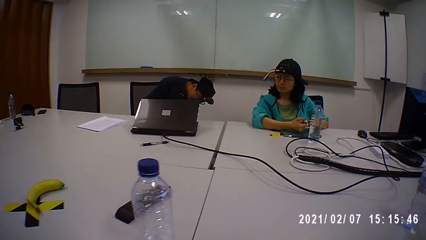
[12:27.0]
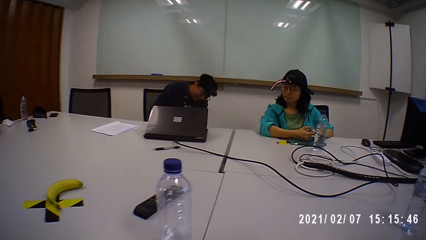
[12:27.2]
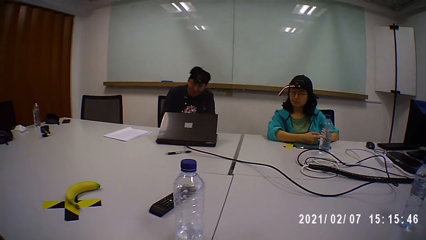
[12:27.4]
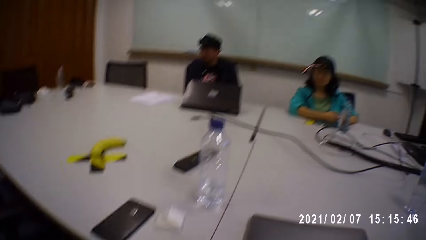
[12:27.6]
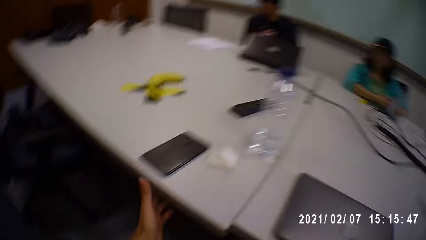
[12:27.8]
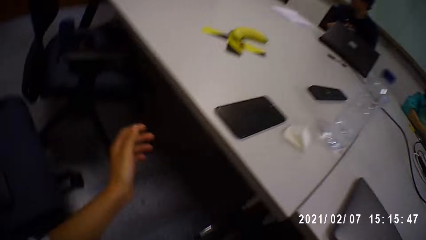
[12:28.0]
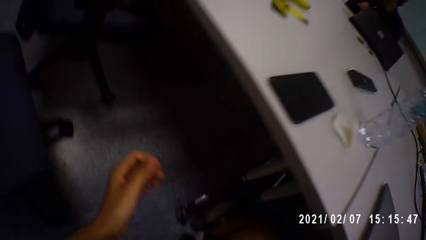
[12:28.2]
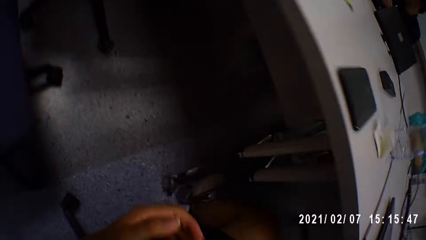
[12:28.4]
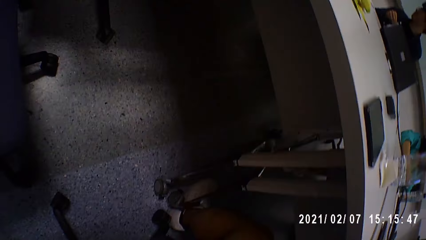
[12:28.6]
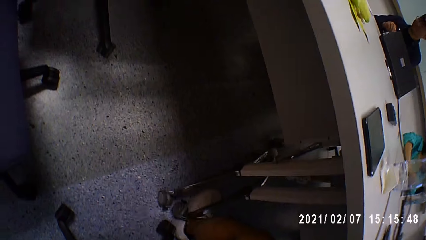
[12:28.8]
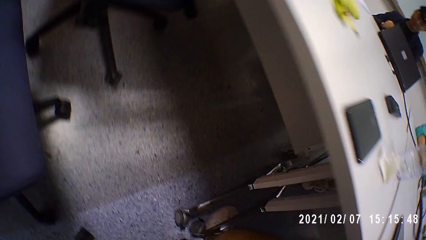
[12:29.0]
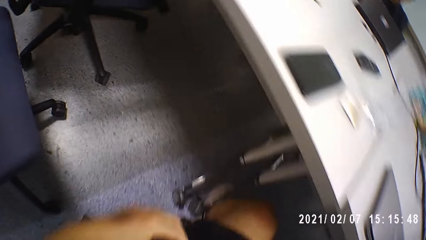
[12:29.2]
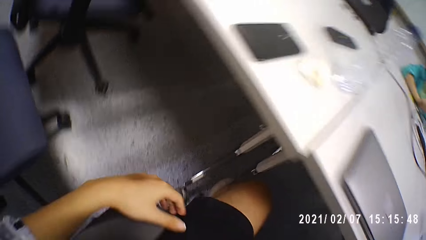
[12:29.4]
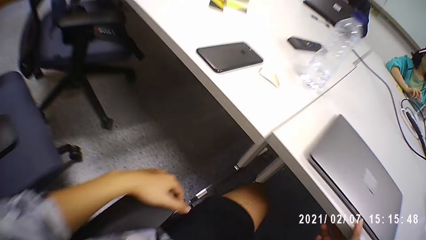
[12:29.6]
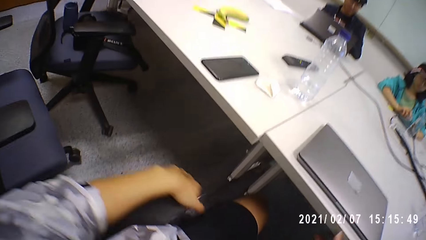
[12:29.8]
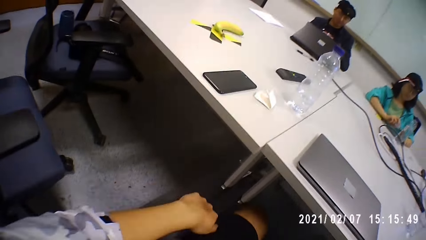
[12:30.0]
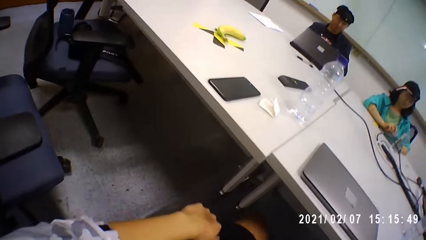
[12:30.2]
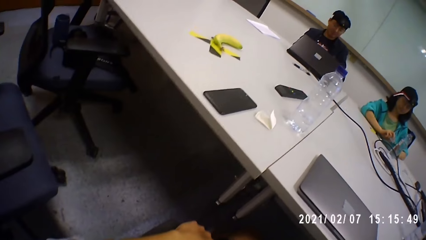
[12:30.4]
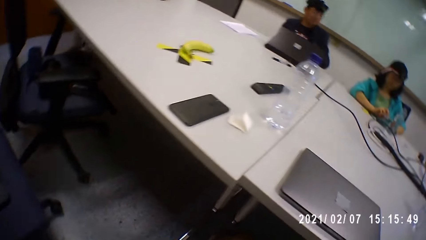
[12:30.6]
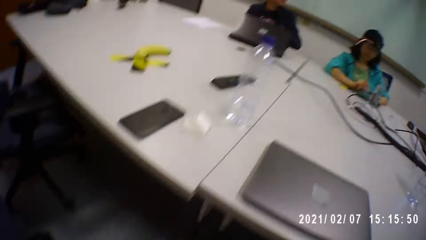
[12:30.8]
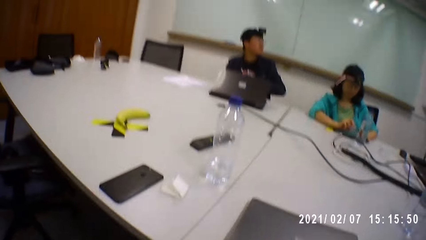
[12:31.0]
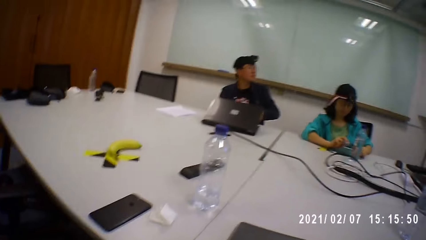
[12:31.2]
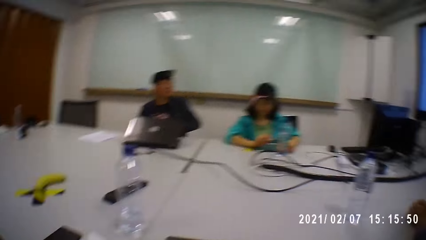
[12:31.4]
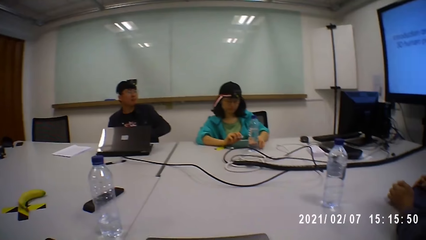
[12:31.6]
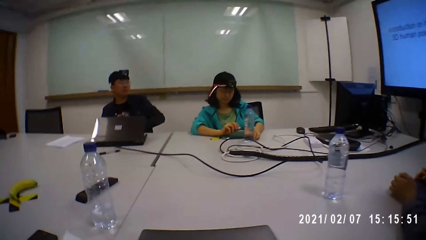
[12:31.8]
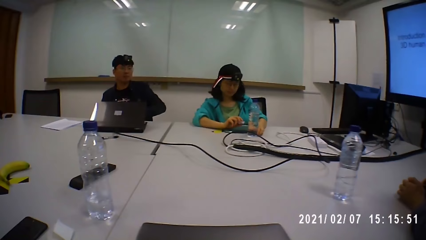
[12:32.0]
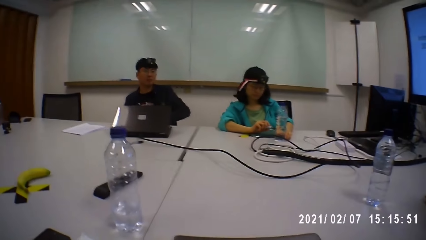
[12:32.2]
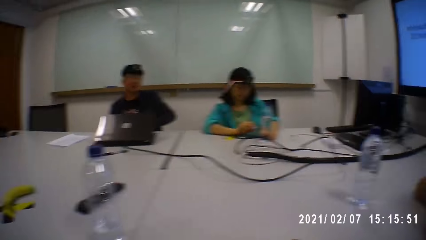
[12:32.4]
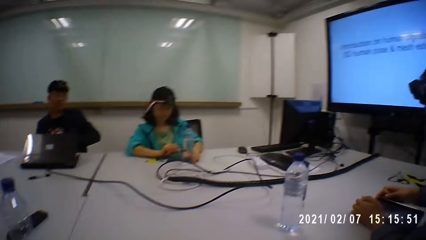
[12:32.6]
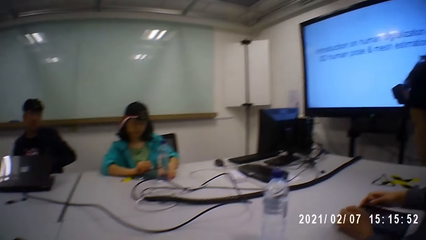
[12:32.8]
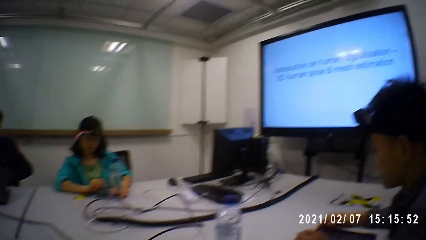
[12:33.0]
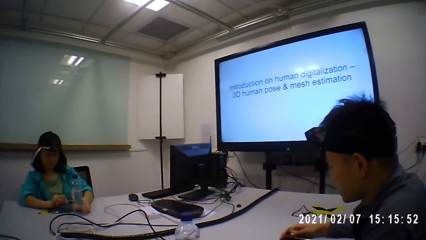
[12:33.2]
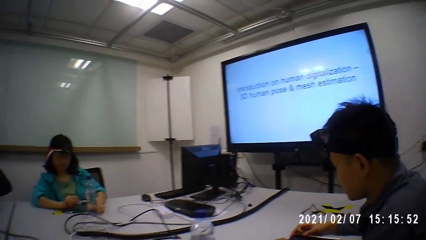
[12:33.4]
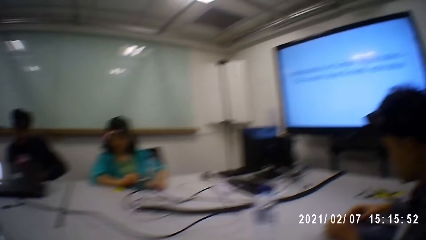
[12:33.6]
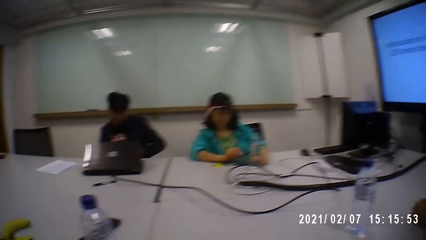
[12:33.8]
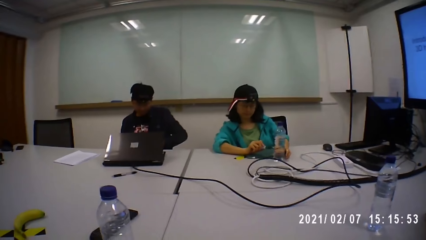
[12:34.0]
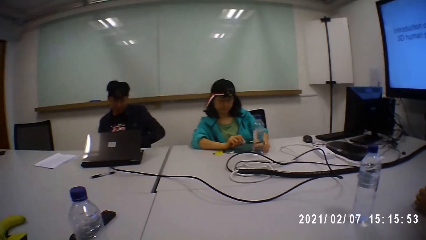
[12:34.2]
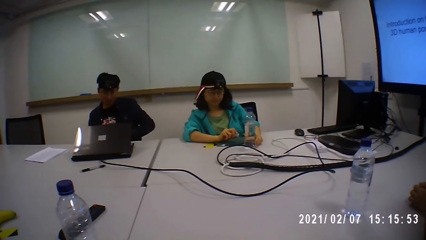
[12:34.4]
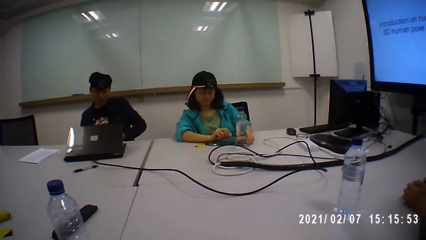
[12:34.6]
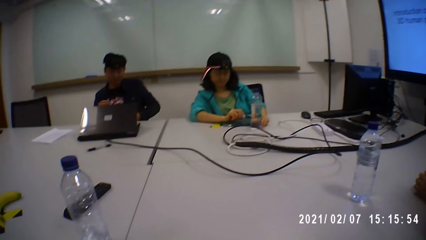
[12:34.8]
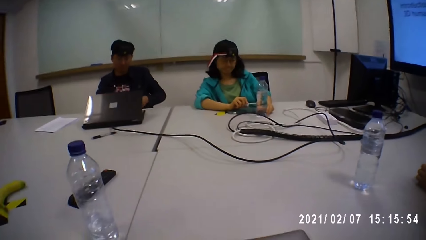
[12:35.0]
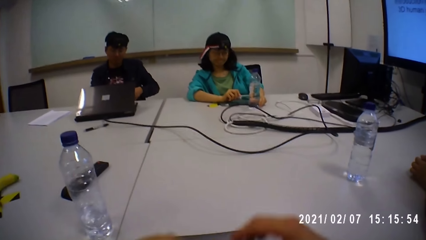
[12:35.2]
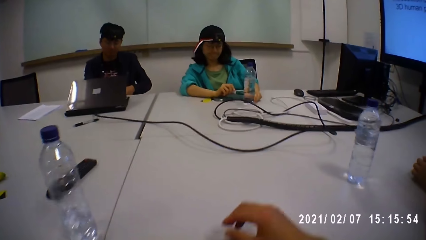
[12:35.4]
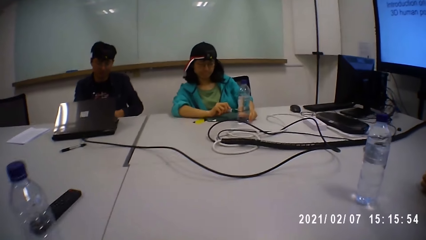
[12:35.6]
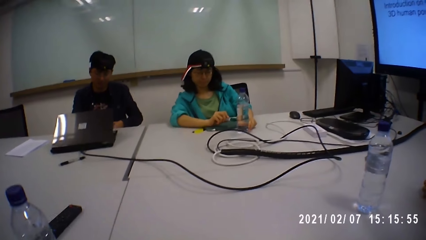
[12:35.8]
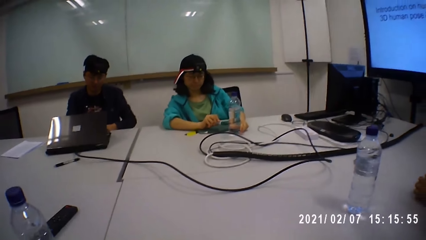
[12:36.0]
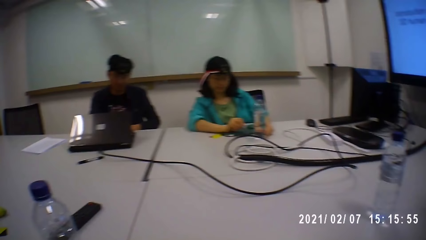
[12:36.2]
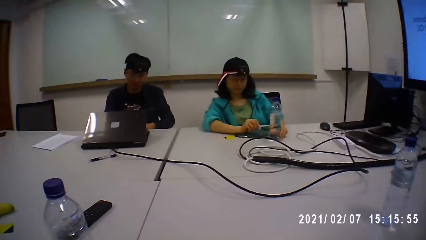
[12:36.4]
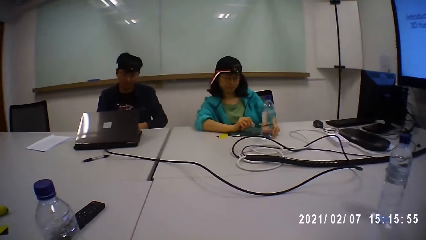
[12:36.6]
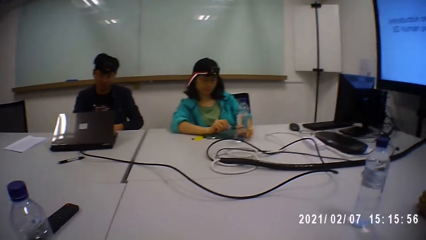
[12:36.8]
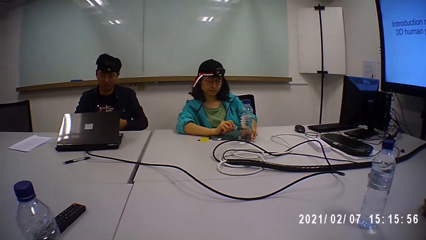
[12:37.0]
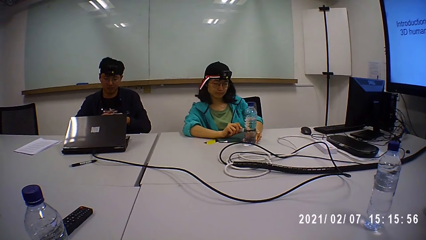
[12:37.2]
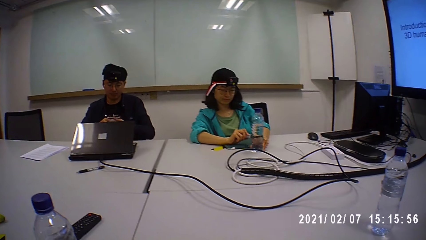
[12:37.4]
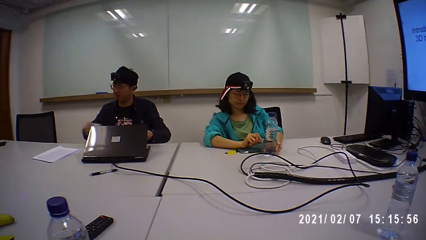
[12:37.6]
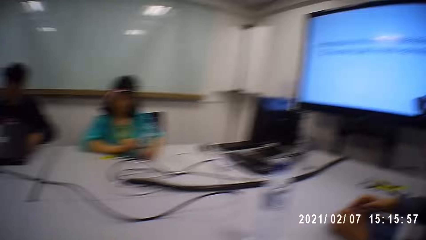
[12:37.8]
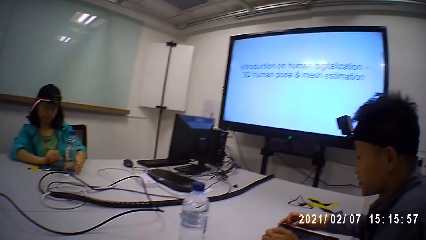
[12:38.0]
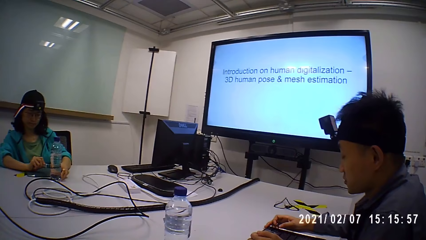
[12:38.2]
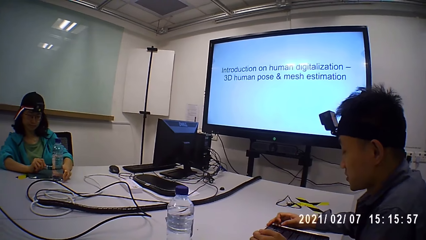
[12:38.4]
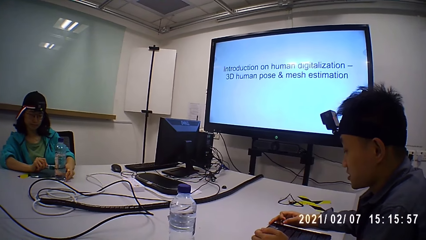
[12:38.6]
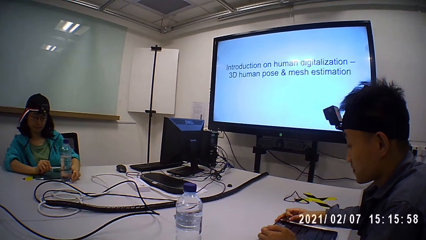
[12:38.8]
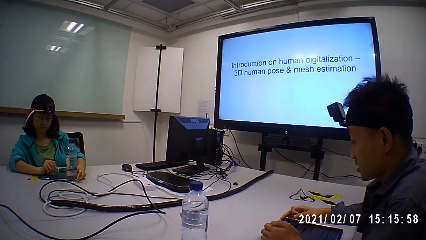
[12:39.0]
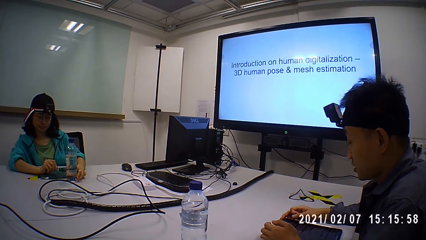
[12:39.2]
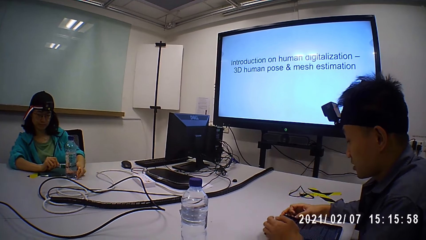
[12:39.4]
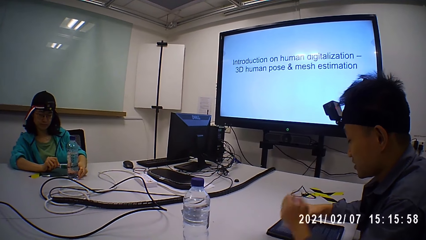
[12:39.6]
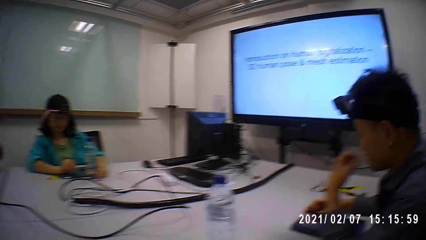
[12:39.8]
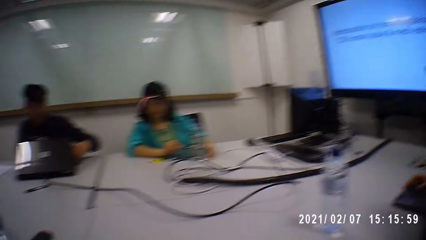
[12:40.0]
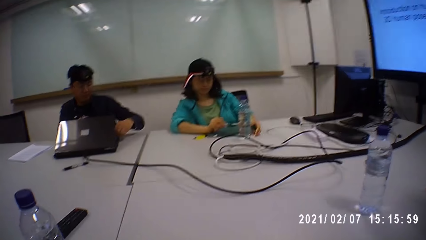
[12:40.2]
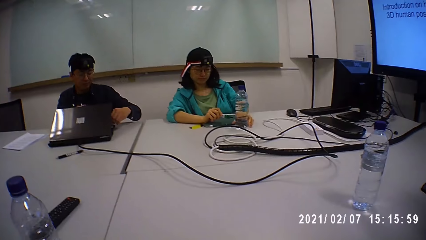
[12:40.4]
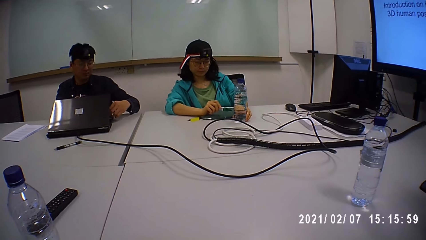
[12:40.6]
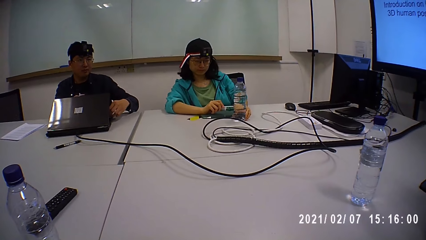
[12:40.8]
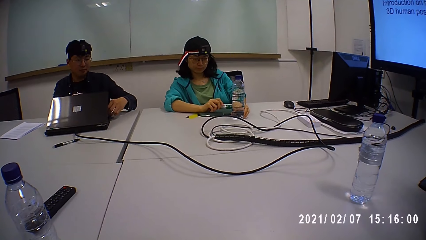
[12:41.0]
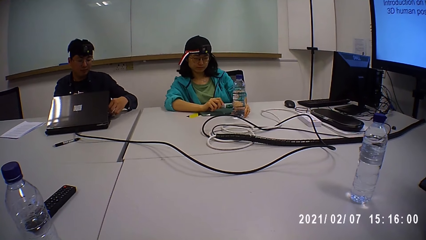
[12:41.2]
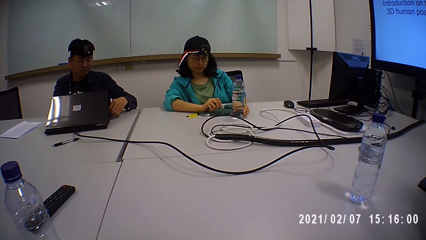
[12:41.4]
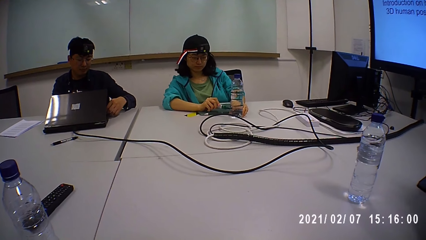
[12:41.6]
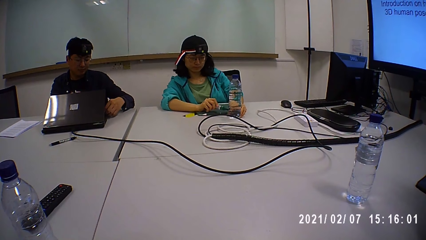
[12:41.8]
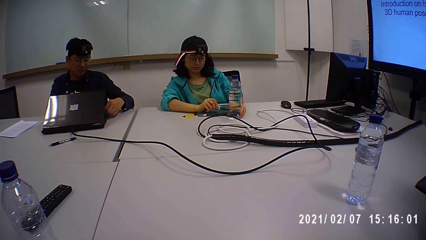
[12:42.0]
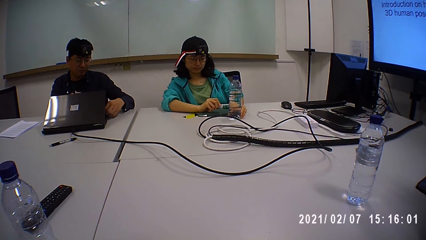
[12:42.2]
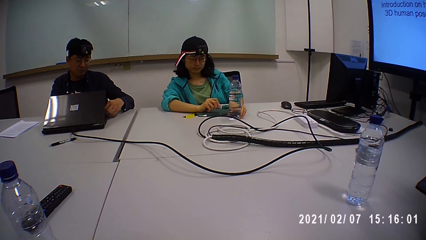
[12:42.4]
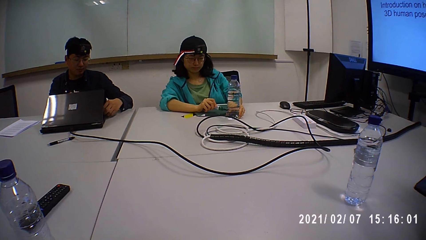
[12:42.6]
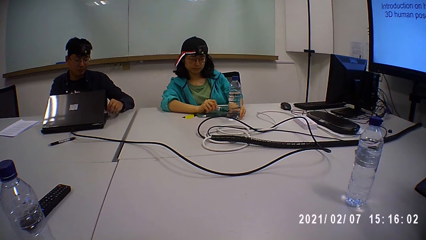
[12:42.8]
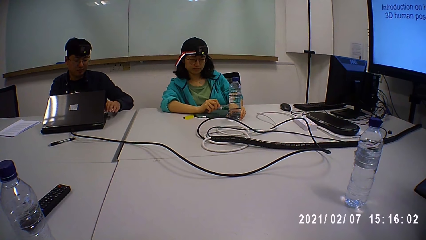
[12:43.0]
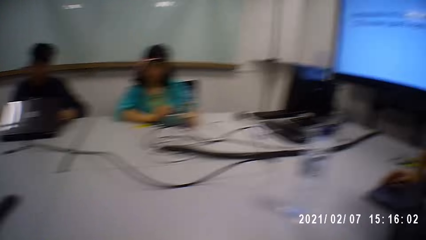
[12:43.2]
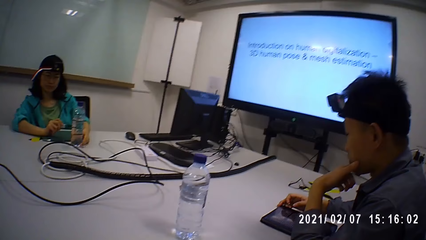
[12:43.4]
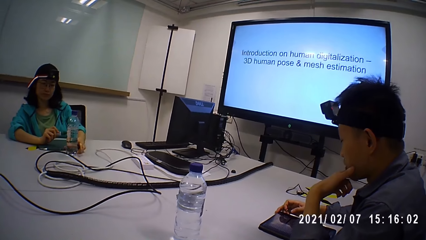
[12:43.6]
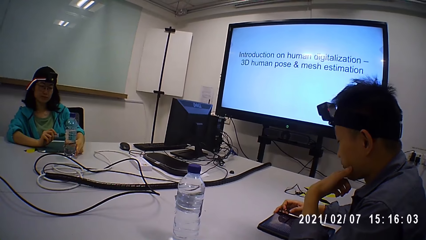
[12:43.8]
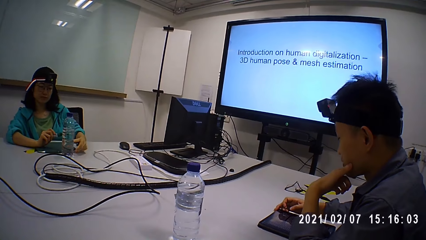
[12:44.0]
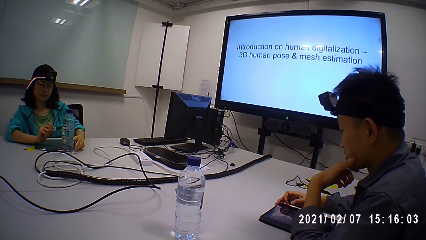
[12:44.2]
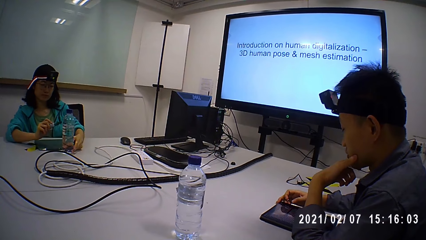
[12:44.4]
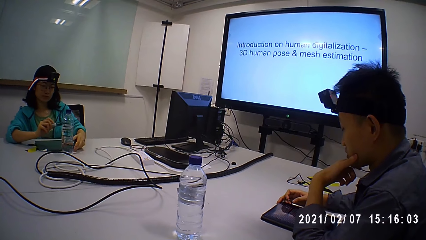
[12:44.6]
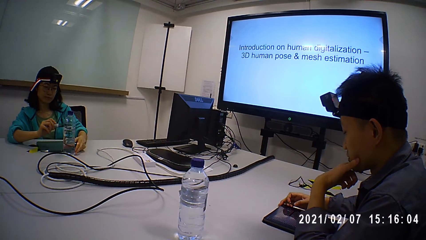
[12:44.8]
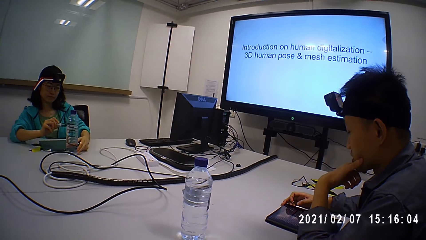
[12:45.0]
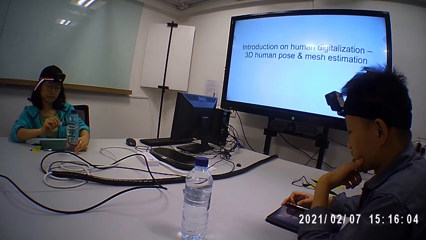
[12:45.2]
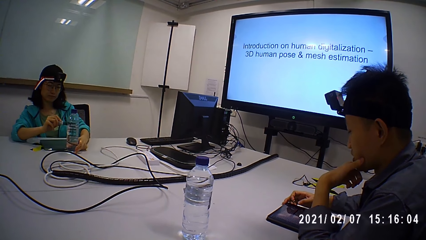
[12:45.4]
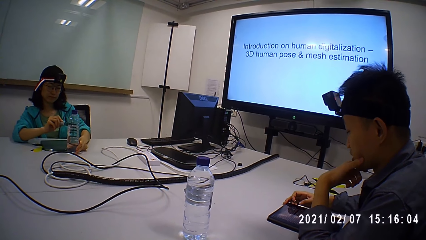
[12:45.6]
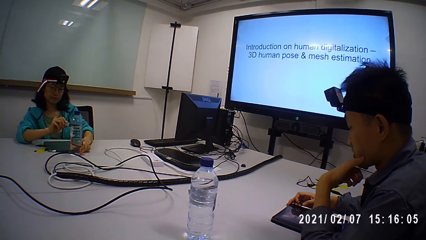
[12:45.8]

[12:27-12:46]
The camera wearer looks around the floor. They look around the table. A man reads on the tablet. The camera wearer stares at another man and a woman. The woman writes on a bottle. The first man reads on the tablet.
